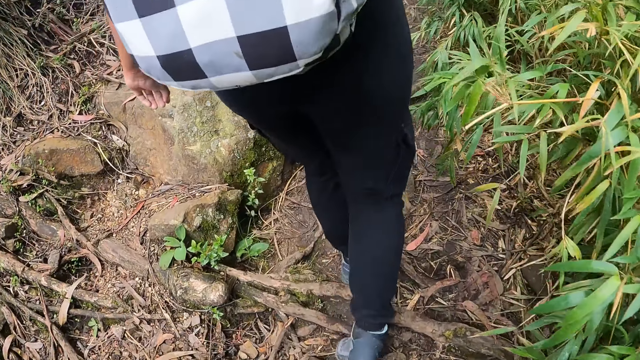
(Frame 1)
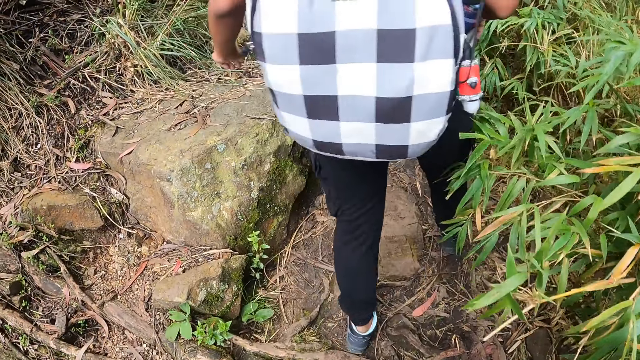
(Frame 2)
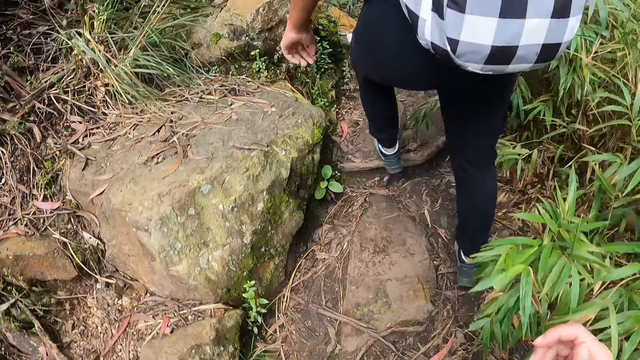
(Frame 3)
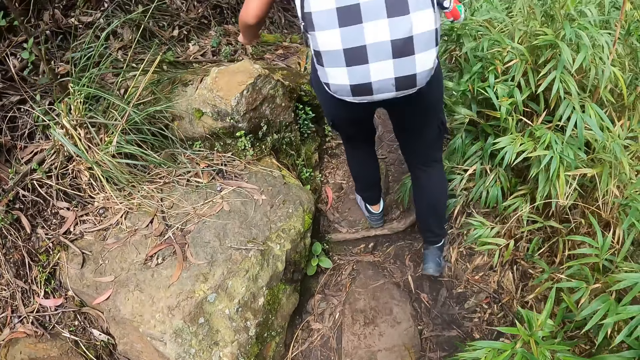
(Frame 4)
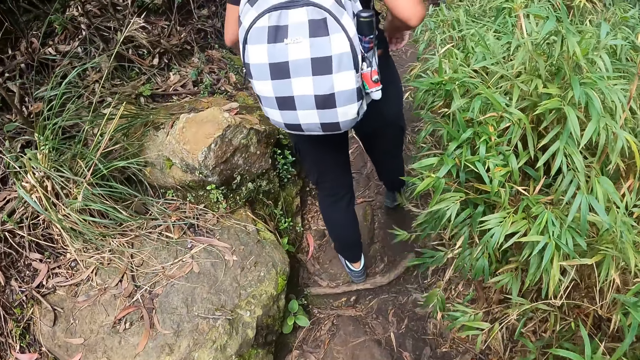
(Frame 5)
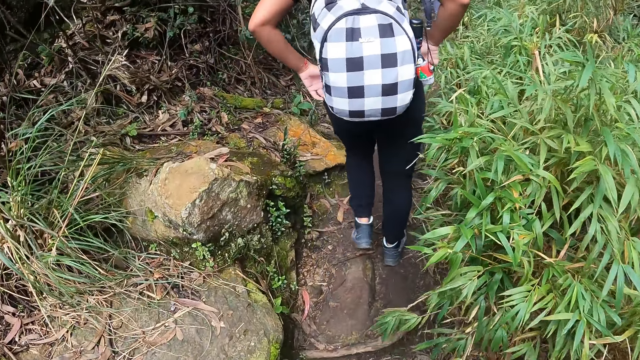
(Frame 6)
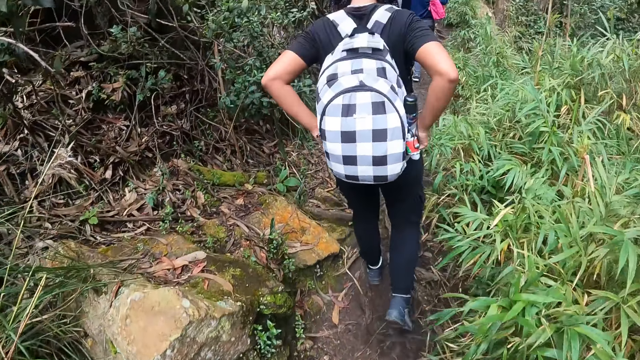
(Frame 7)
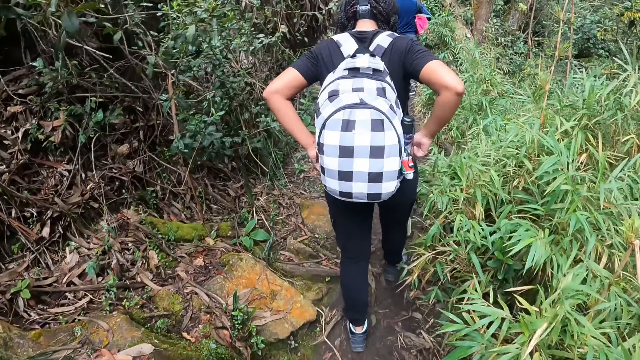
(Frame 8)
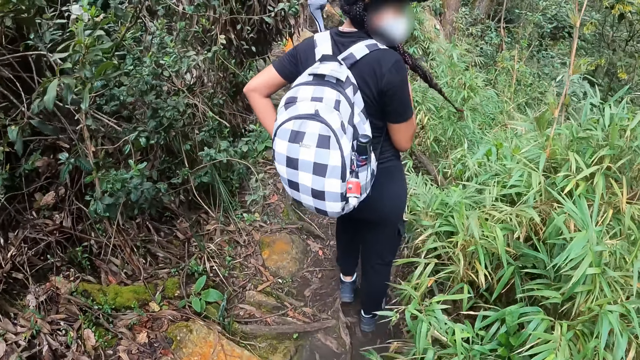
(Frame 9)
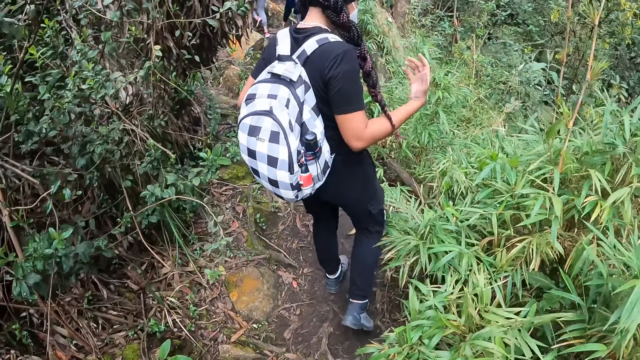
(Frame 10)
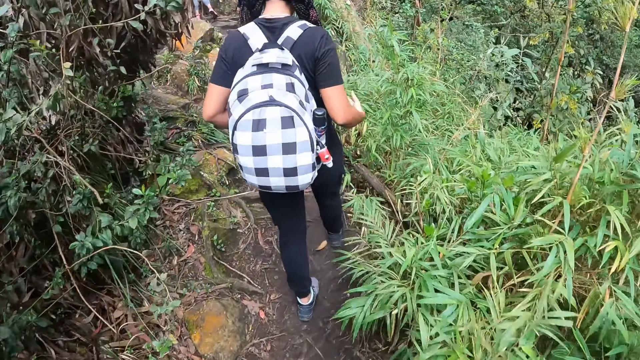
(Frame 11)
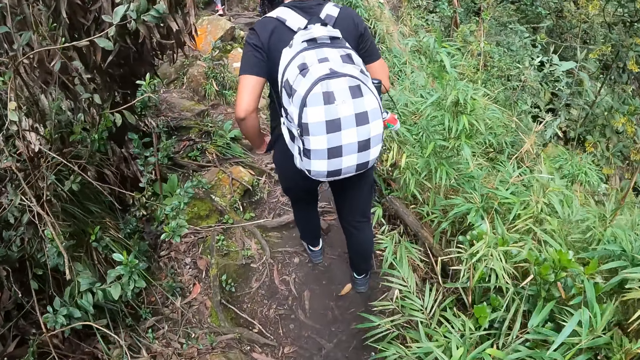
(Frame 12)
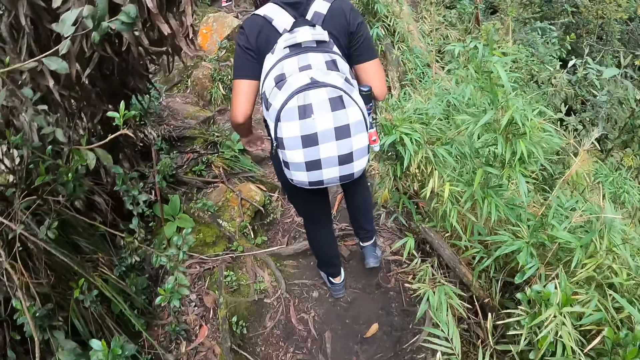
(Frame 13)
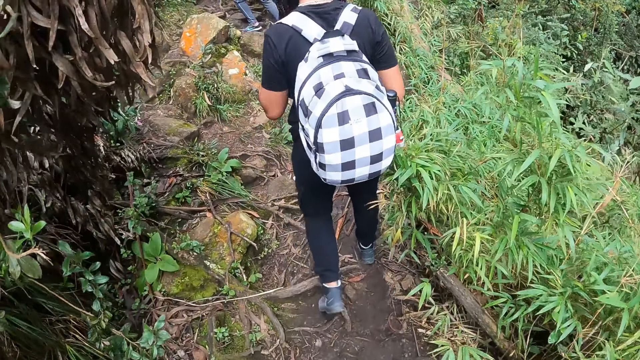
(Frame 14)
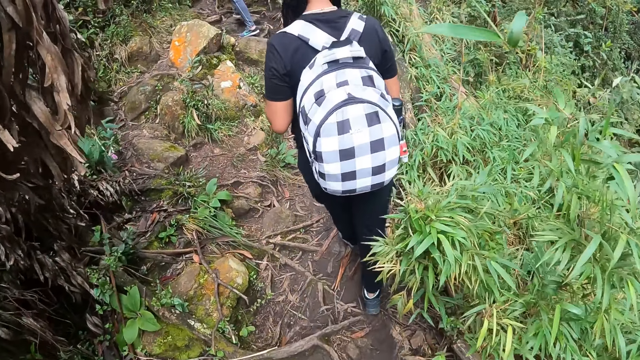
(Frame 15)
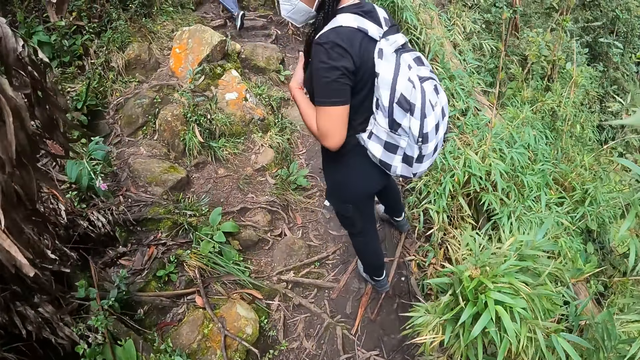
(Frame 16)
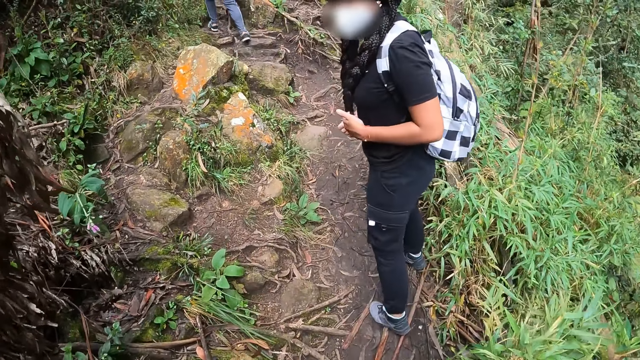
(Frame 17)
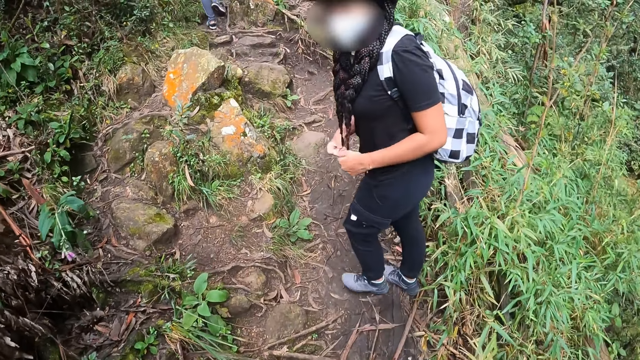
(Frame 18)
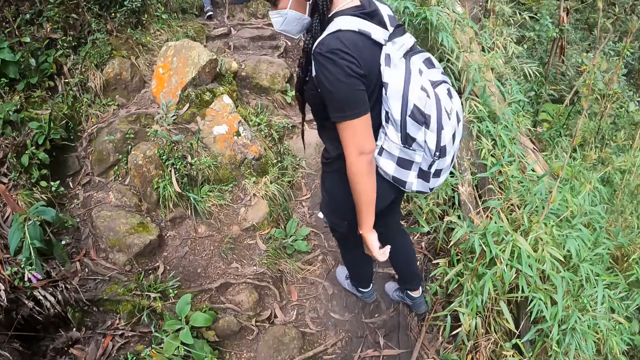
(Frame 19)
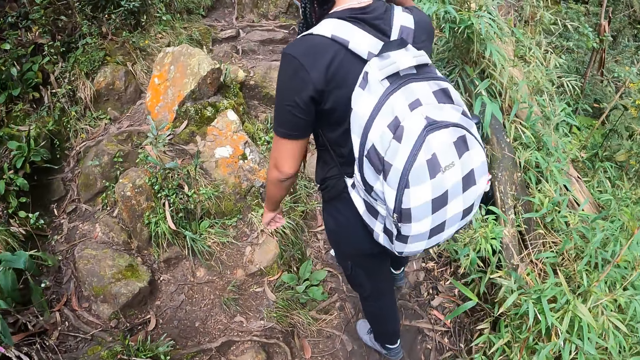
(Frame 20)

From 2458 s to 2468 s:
The woman adjusts her trousers with both hands. The woman gestures to the camera wearer.

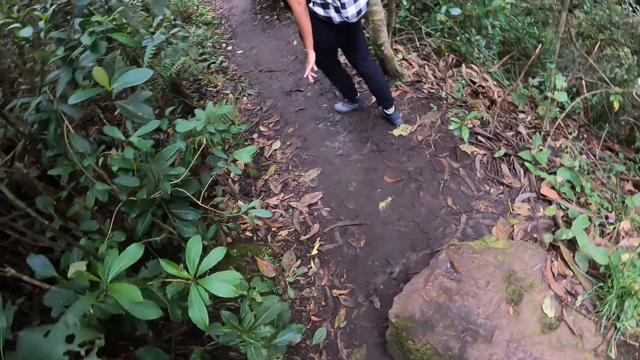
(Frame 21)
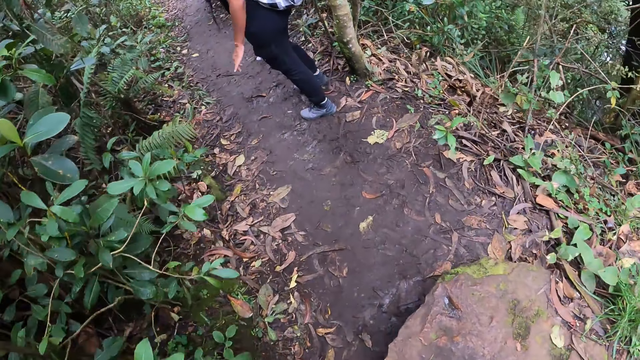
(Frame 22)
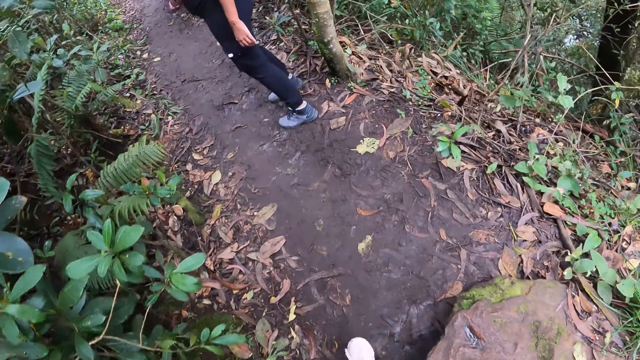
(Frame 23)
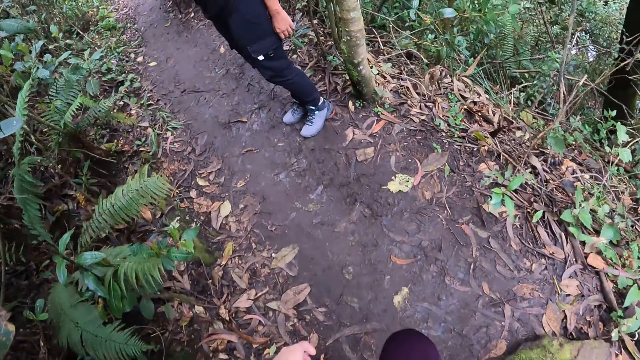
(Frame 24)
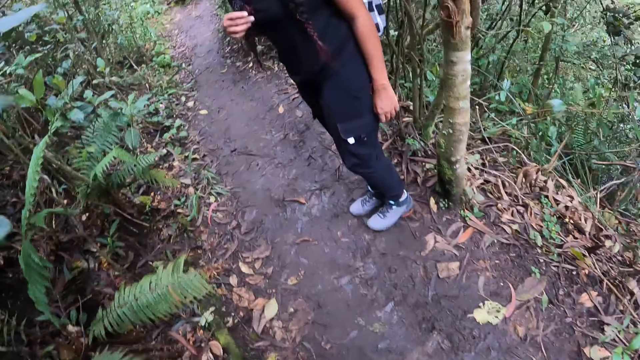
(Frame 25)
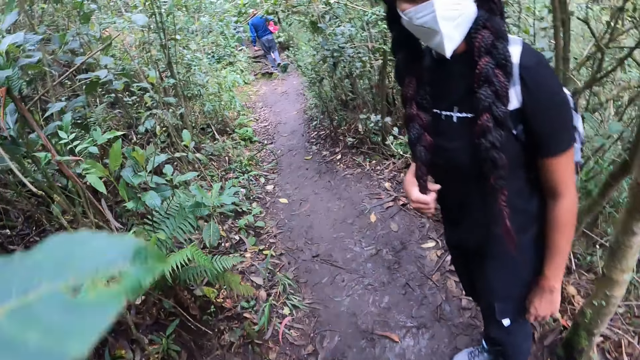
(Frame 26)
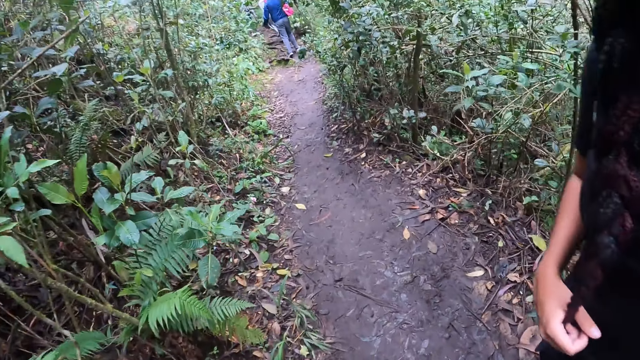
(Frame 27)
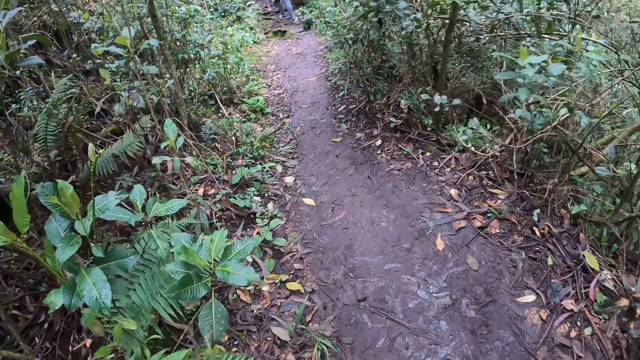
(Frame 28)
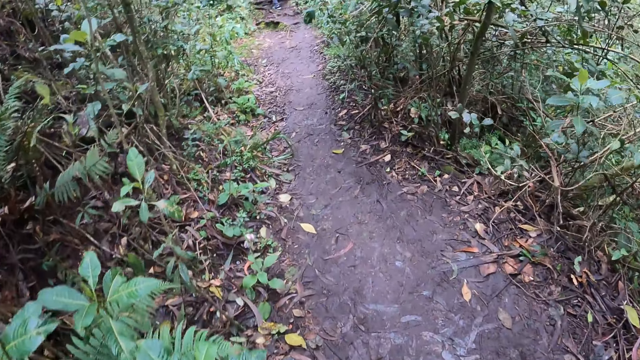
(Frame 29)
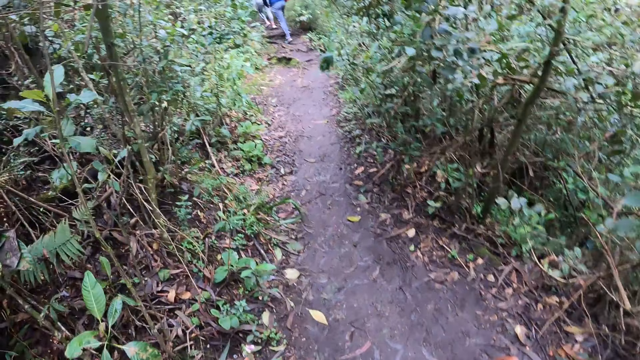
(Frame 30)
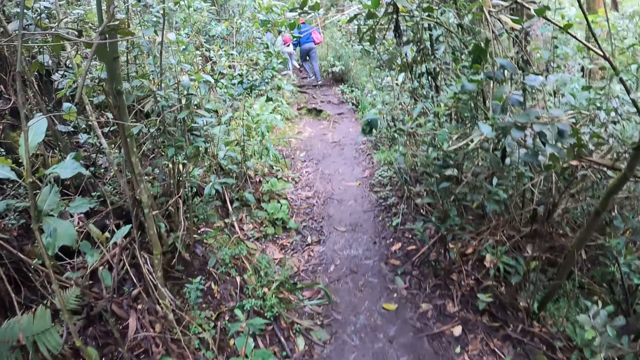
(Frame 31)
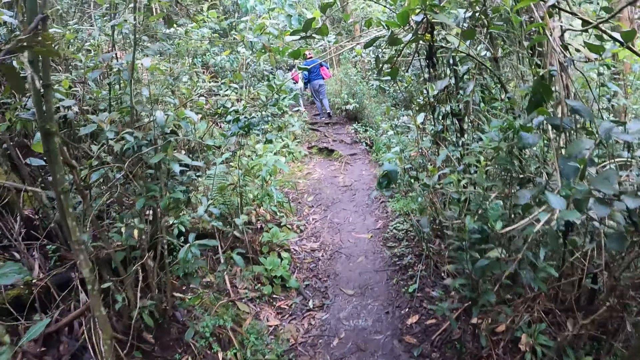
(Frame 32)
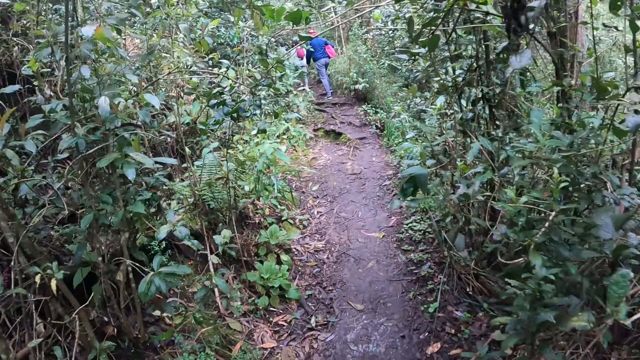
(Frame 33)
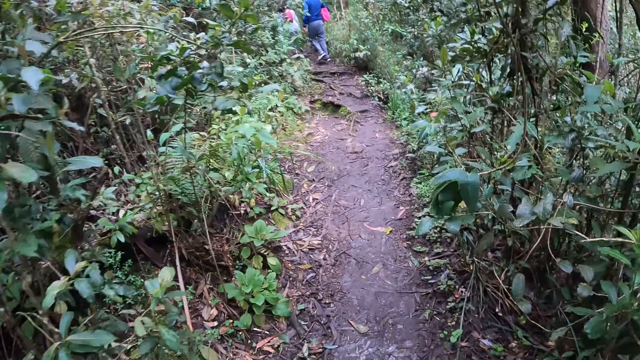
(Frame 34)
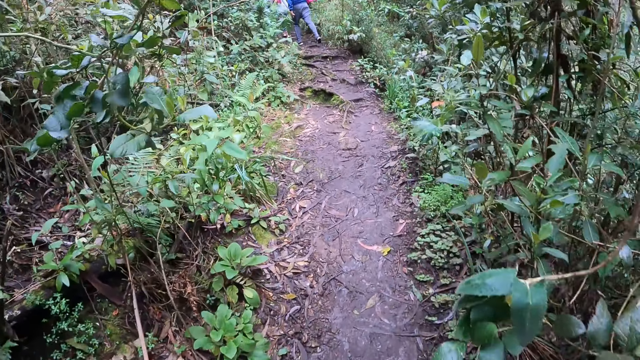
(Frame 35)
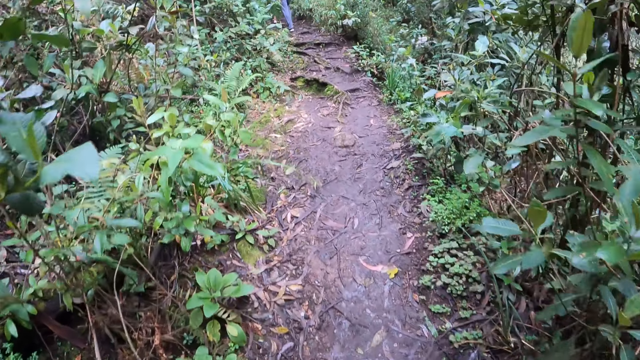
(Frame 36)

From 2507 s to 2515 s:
A woman stops to walk. The camera wearer walks past the woman on the mountain.

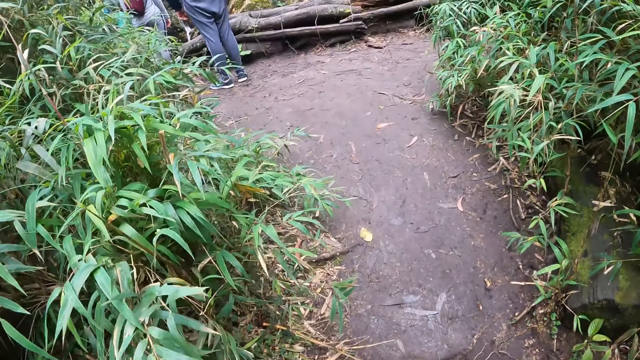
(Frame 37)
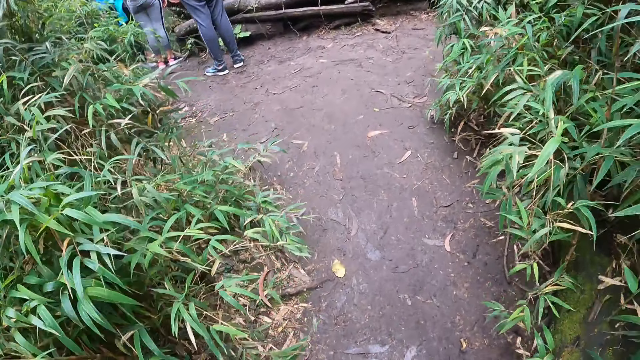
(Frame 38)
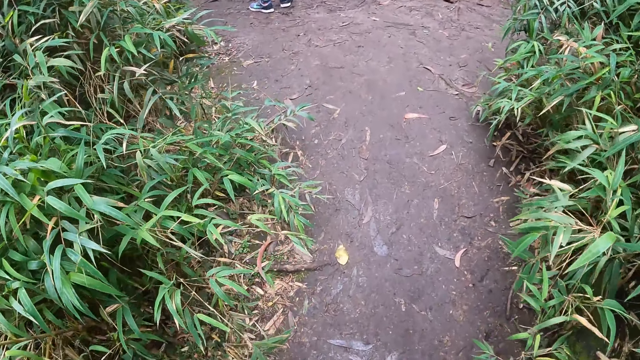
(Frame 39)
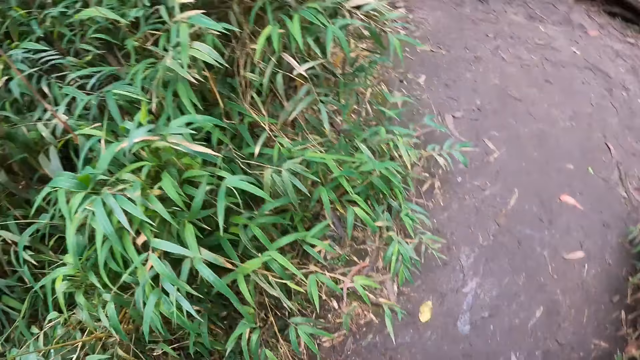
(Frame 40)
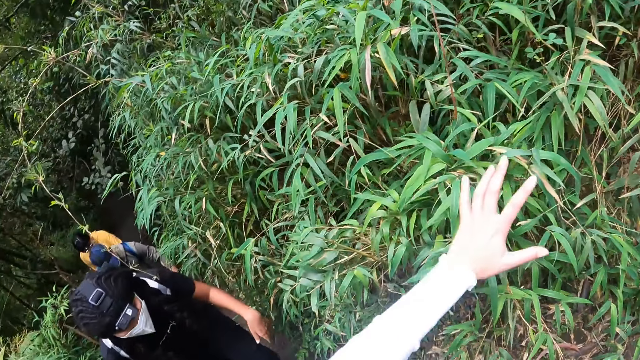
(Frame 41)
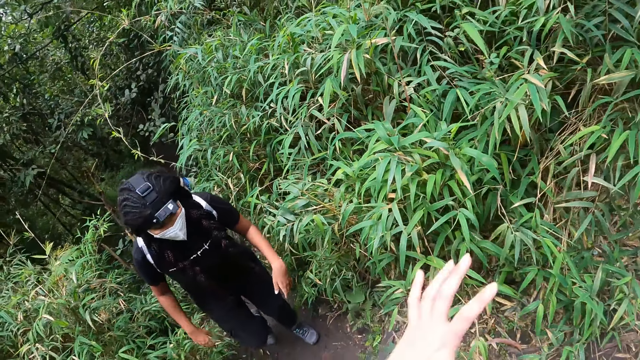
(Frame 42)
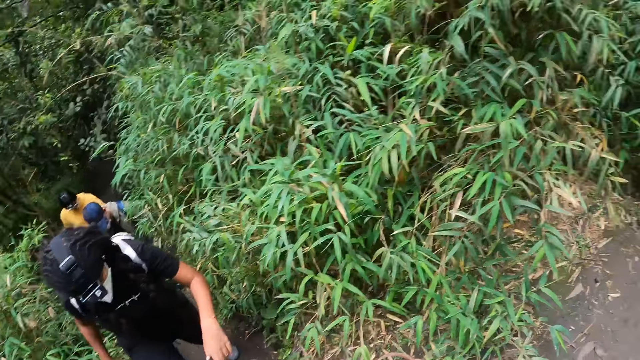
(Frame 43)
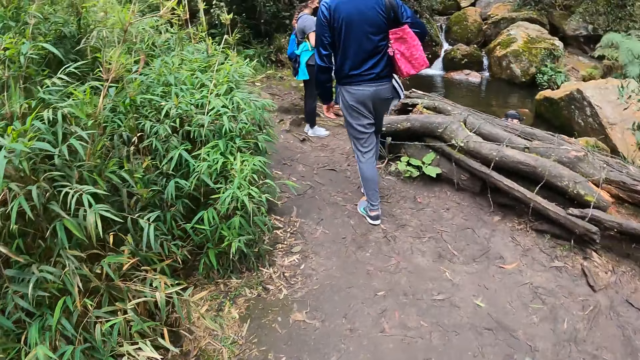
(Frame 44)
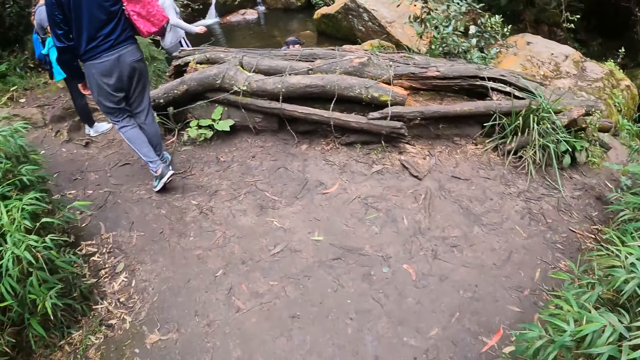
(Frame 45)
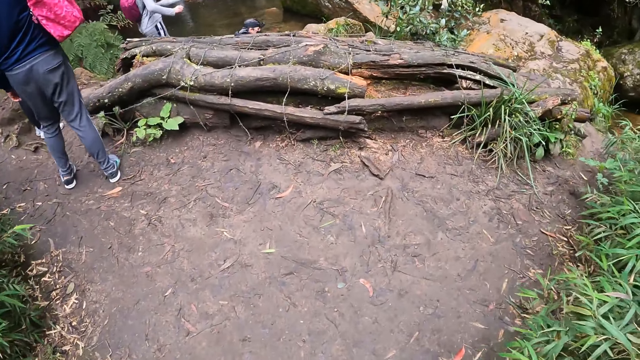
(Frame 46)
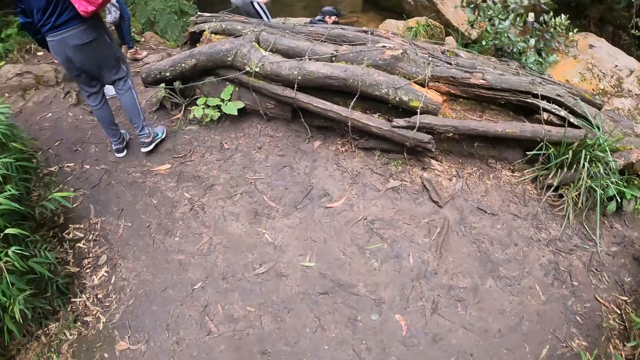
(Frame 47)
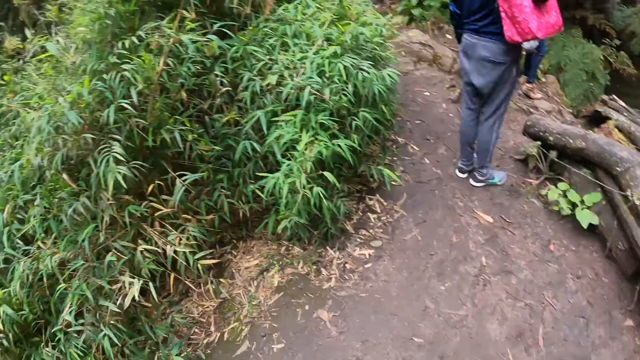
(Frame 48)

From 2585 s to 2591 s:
The camera wearer interacts with the woman on the mountain. They gesture out. The woman walks on the steep slope. The camera wearer arrives at a stream on the mountain.
